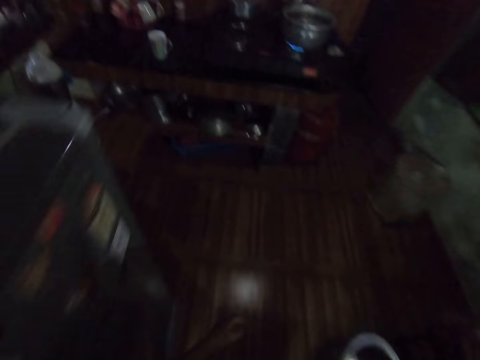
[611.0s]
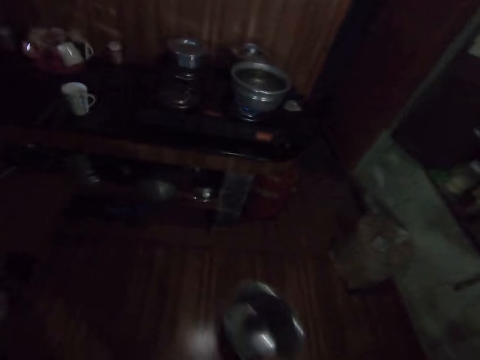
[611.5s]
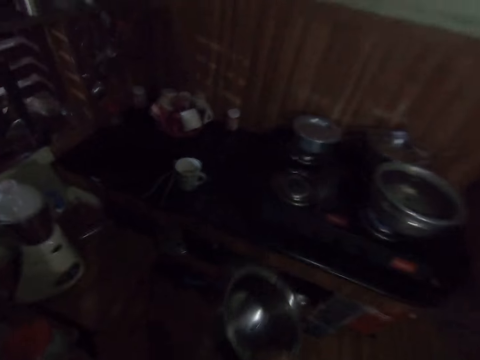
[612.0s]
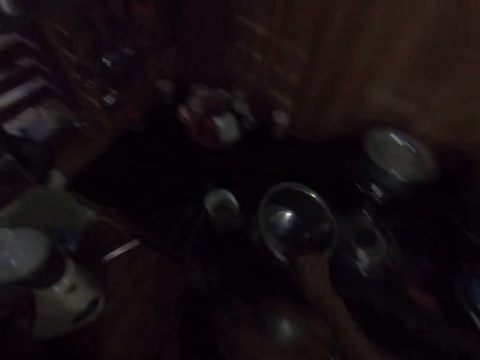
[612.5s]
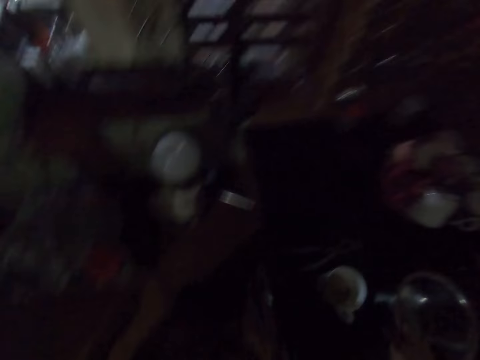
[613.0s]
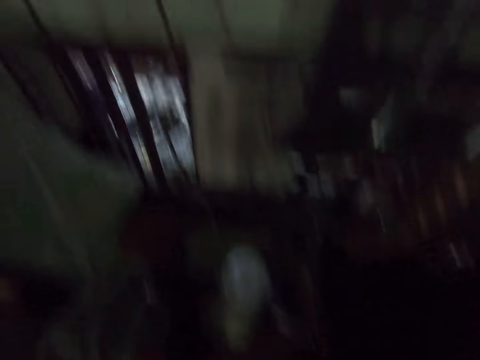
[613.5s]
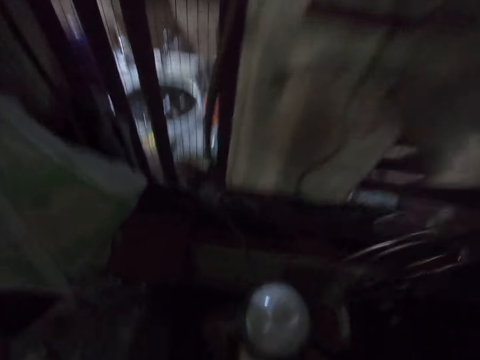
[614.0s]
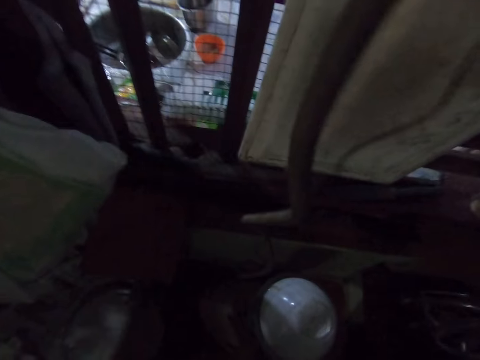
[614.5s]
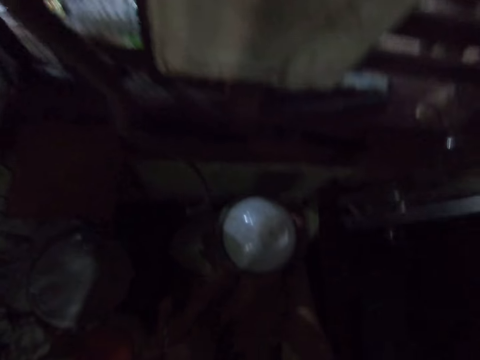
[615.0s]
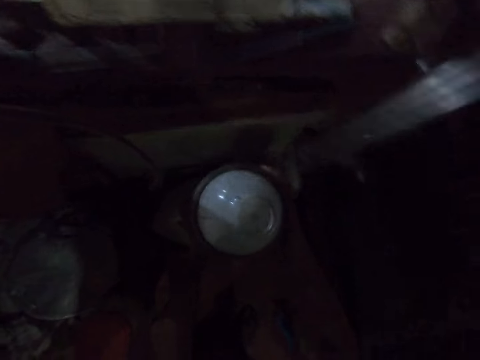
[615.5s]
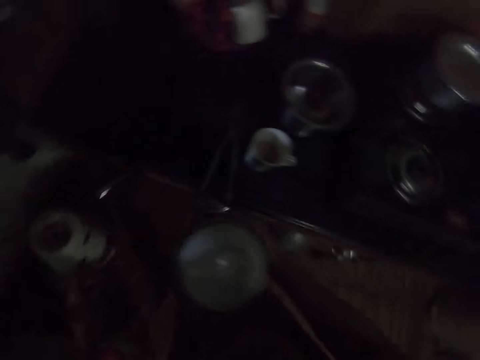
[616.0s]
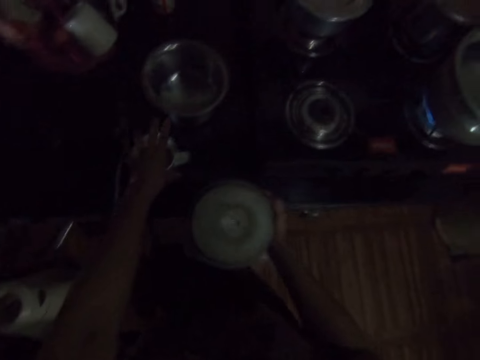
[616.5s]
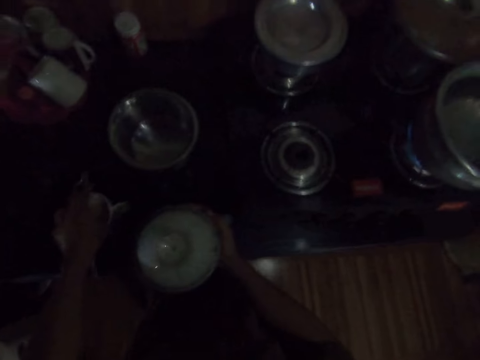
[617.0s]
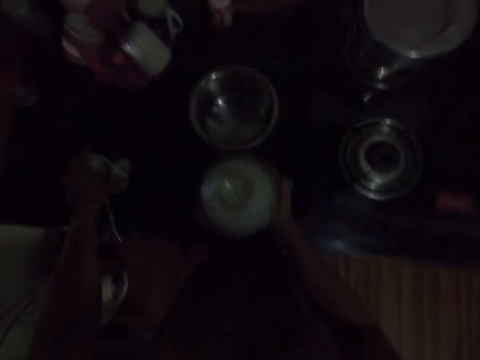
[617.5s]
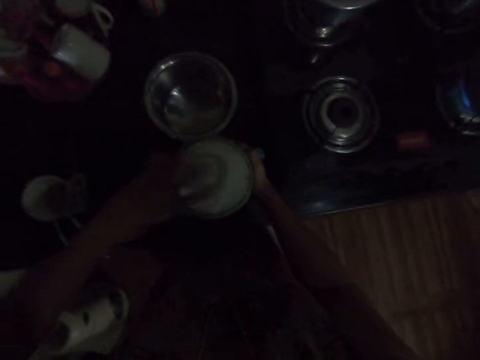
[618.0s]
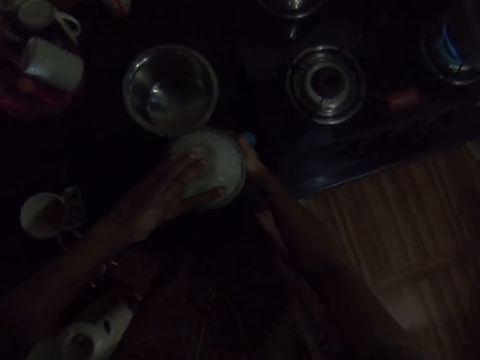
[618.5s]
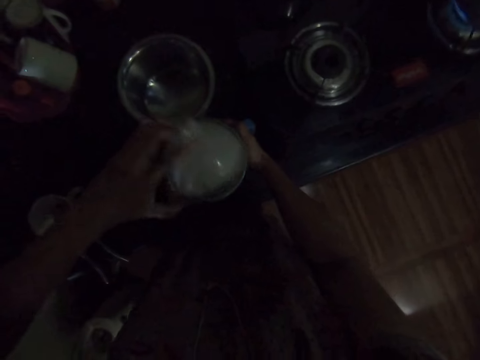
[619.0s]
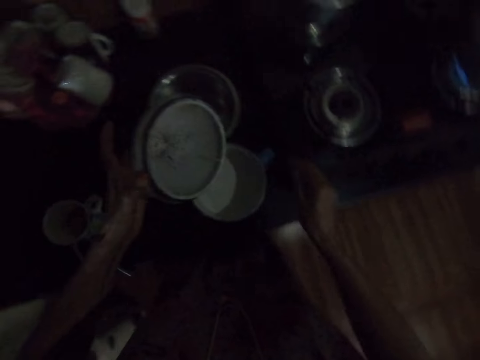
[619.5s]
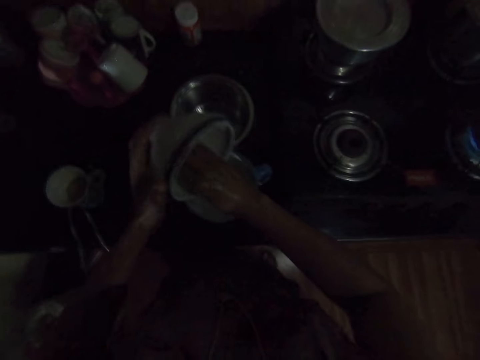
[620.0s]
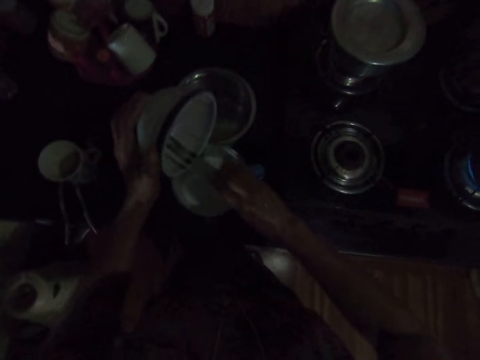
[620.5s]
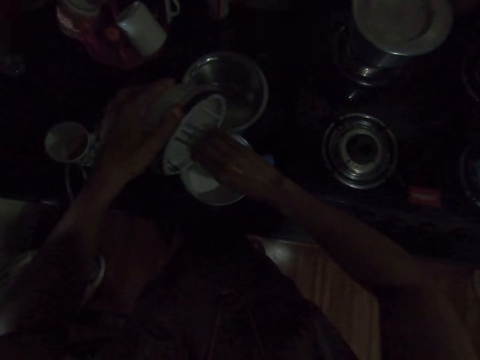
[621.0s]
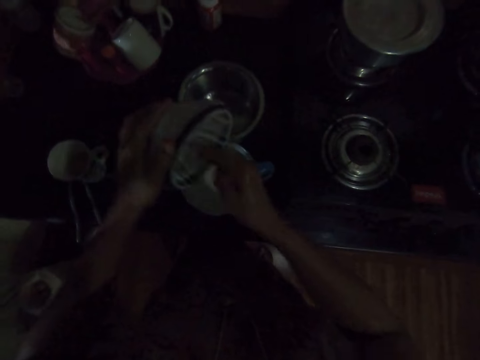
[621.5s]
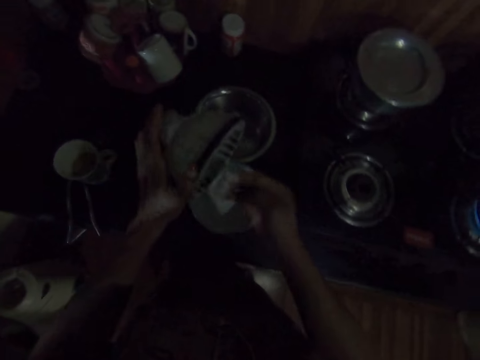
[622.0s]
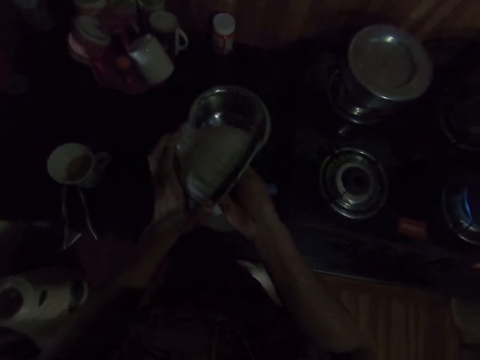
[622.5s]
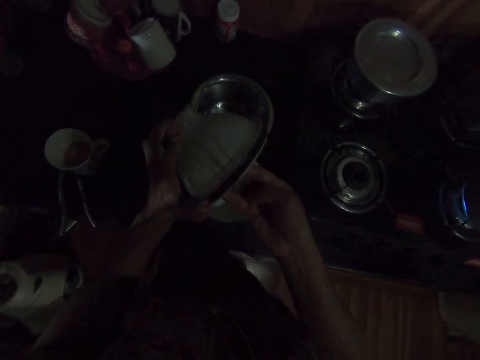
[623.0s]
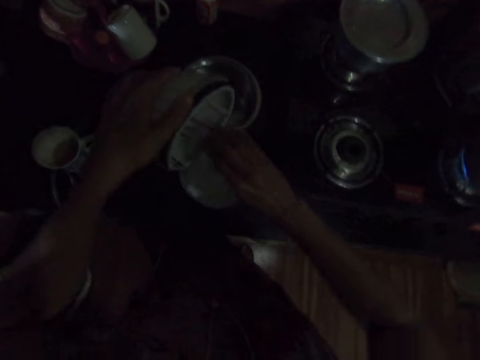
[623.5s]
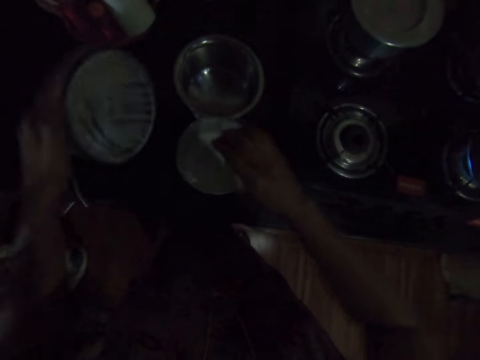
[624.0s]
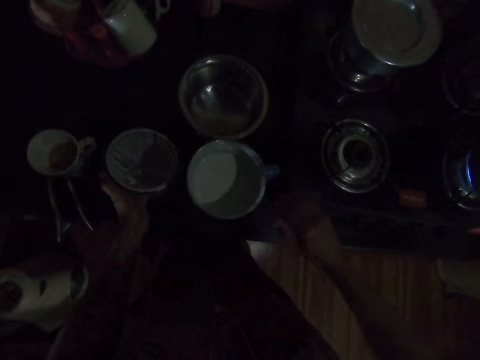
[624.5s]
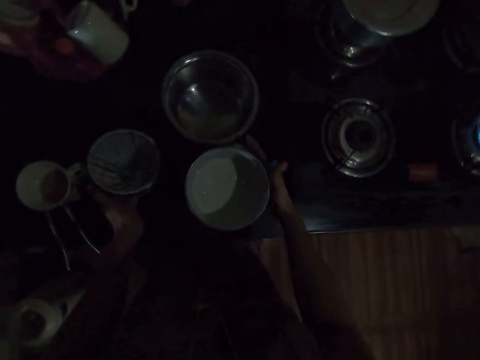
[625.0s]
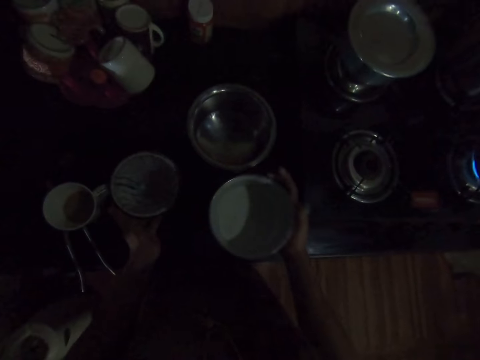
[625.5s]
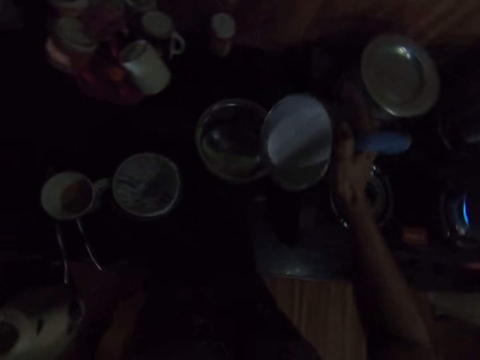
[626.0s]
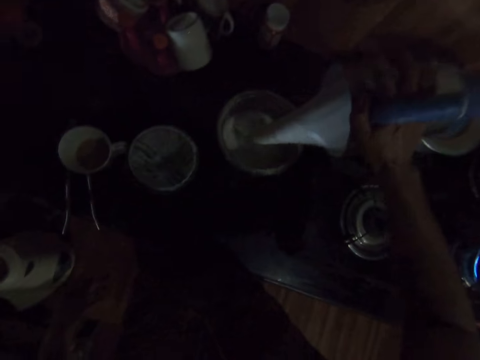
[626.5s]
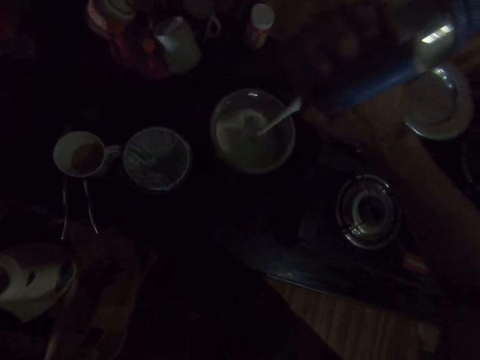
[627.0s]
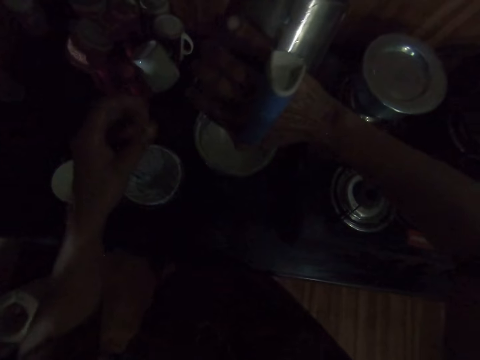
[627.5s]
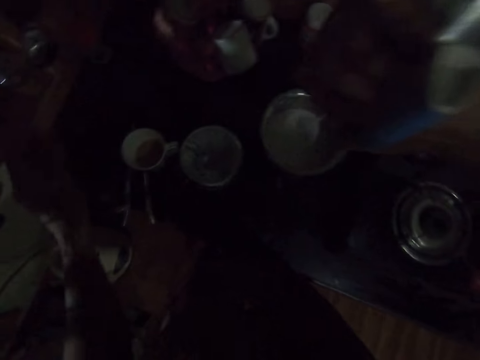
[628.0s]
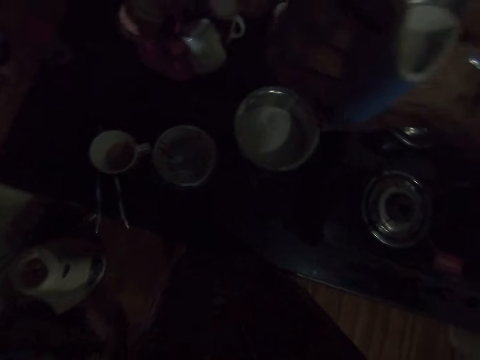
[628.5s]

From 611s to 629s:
The camera wearer drops the bowl on the slab with her right hand. She removes the blender jug from the blender engine with her hands. She moves the cup of tea on the slab with her left hand. She drops the blender jug on the slab with her right hand. She removes the lid from the blender jug with her left hand. She scoops milk from the lid in her left hand with her right hand. She scoops milk from the lid again. She pours the milk in the blender jug with her right hand. She scoops milk from the lid in her left hand with her right hand. She pours the milk in the blender jug with her right hand. She scoops milk from the lid in her left hand with her right hand. She pours the milk in the blender jug with her right hand. She scoops milk from the lid in her left hand with her right hand. She cleans her right hand on the blender jug. She drops the lid on the slab with her left hand. She picks the blender jug with her right hand. She pours the milk into the bowl with the blender jug in her right hand.

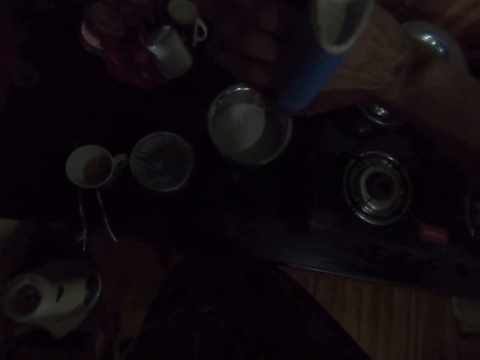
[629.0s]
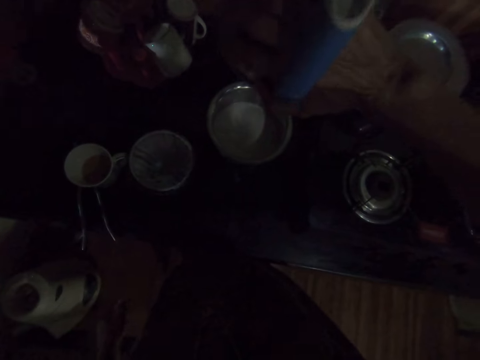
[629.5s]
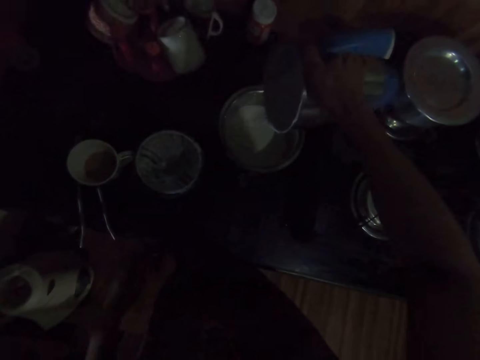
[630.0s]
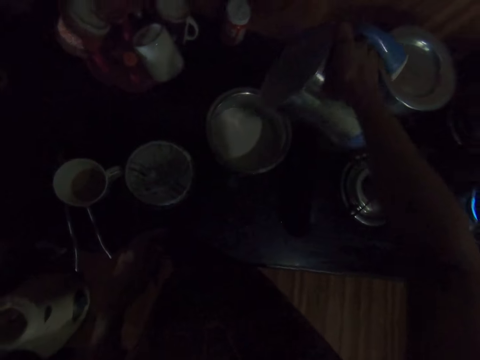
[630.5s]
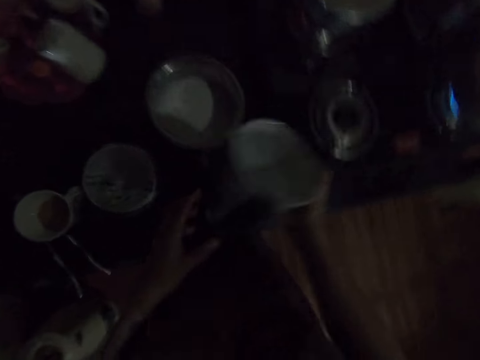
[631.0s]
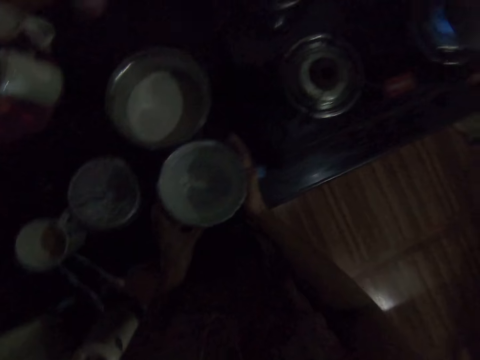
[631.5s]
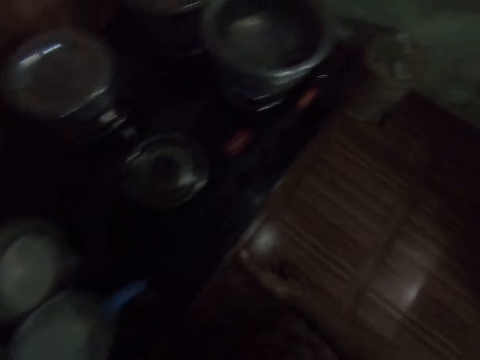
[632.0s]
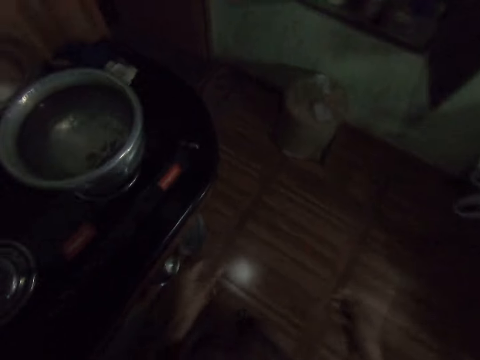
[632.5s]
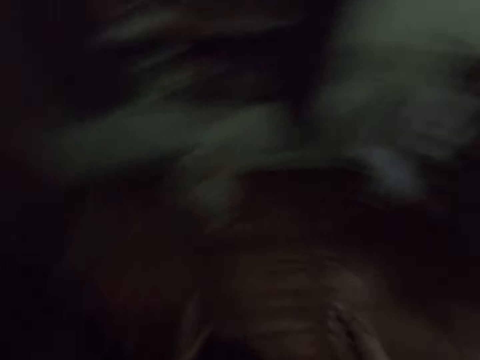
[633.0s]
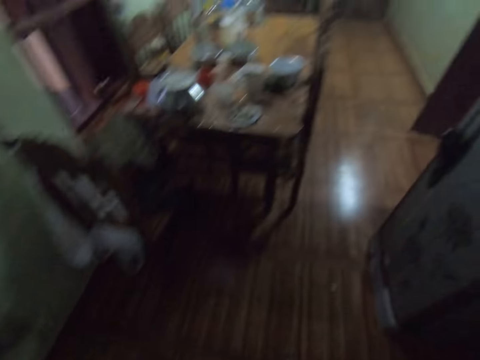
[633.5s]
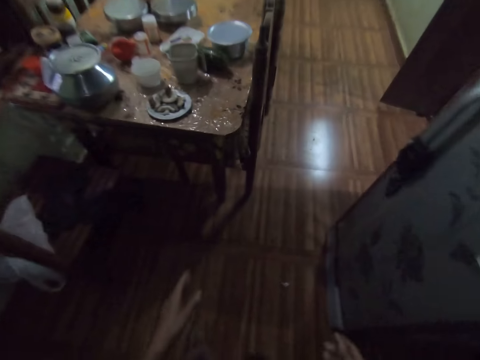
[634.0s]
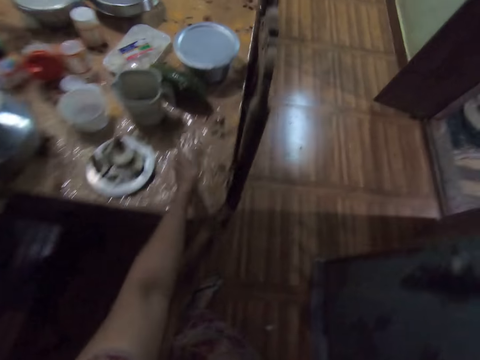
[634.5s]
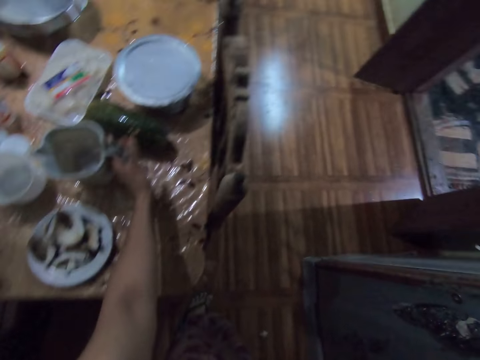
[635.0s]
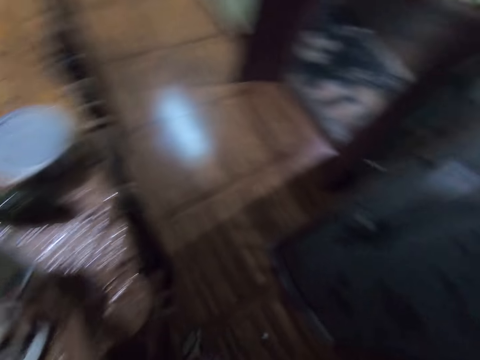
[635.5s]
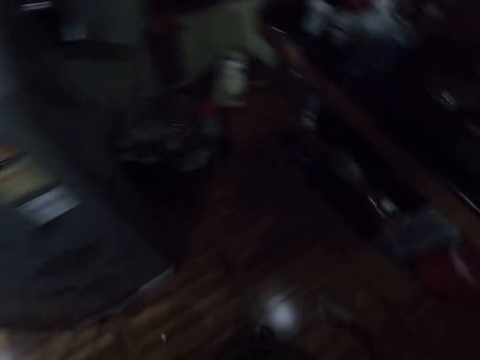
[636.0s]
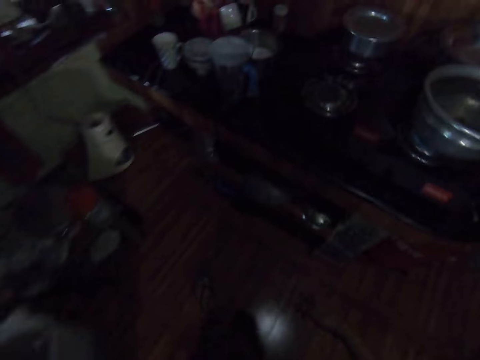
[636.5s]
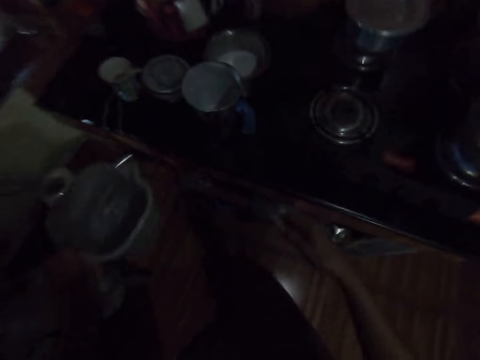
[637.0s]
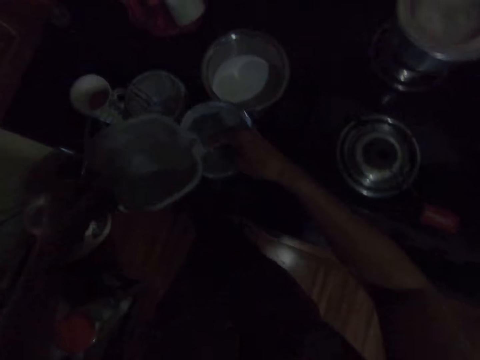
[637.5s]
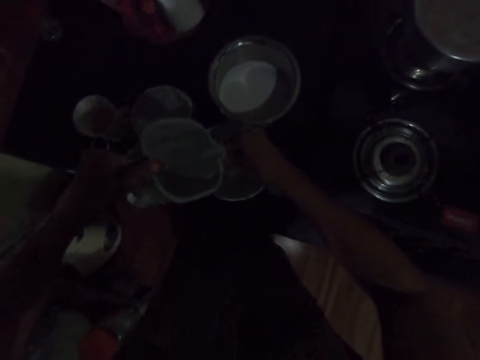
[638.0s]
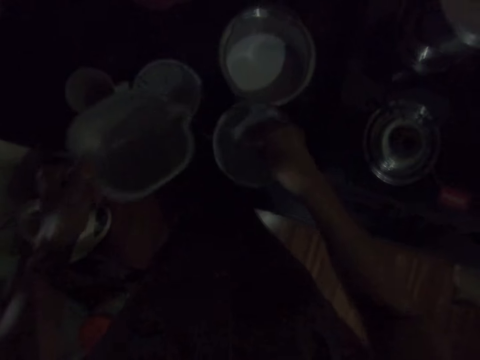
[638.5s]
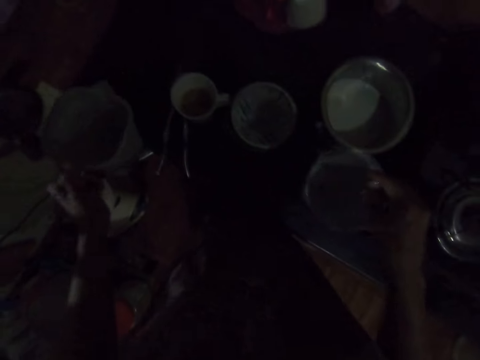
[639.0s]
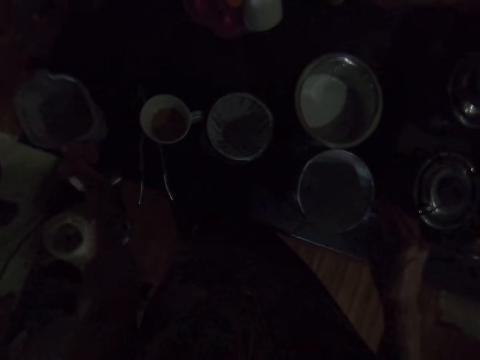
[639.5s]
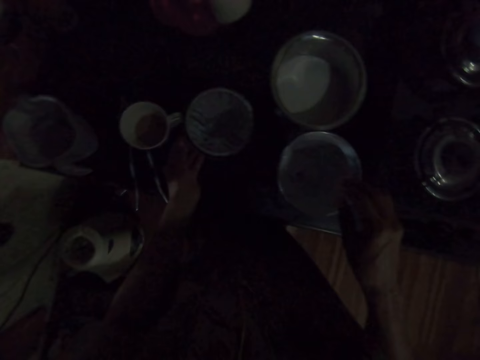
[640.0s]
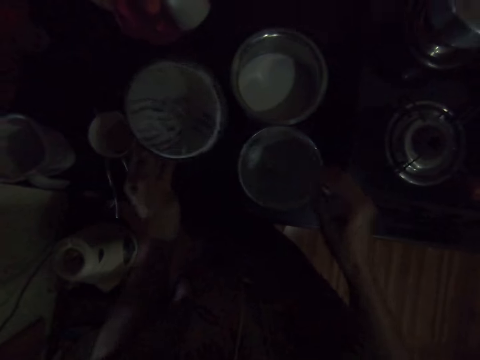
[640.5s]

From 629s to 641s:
The camera wearer holds the blender jug with her hands. She drops the blender jug on the slab with her hands. She picks a jug of water from the table with her left hand. She rinses her right hand into the blender jug with the water from the jug in her left hand. She drops the jug of water on the slab with her left hand. She picks the lid from the slab with her left hand.
